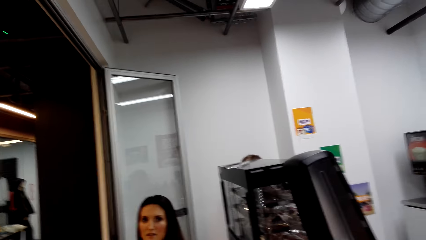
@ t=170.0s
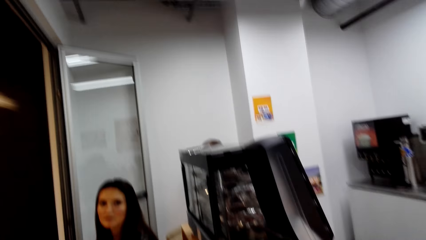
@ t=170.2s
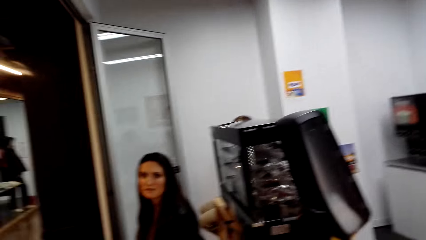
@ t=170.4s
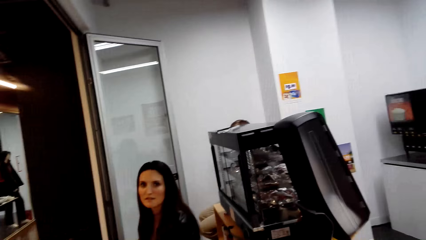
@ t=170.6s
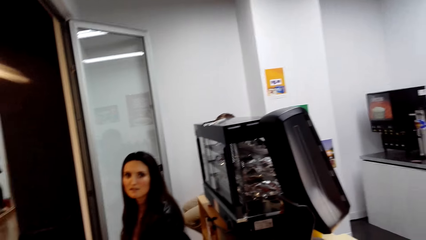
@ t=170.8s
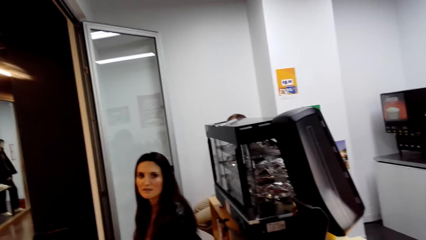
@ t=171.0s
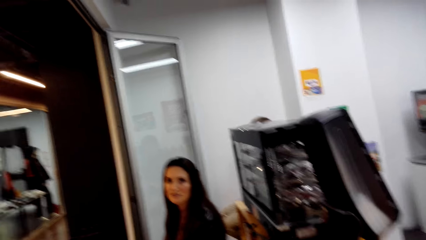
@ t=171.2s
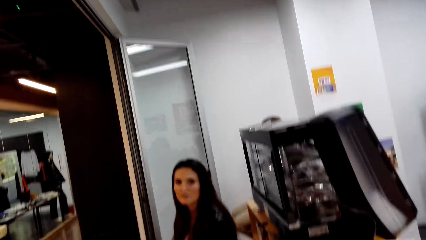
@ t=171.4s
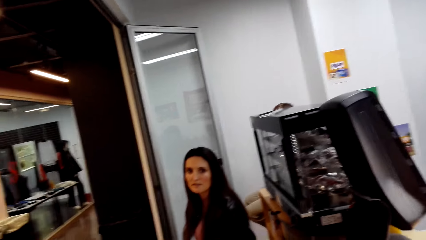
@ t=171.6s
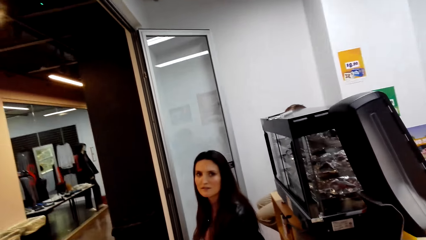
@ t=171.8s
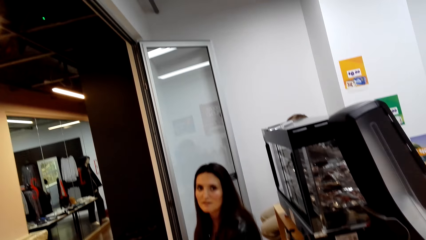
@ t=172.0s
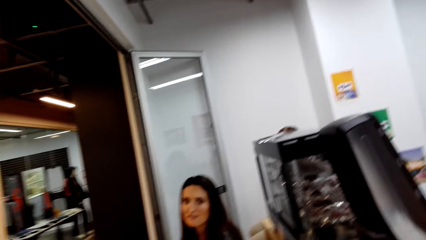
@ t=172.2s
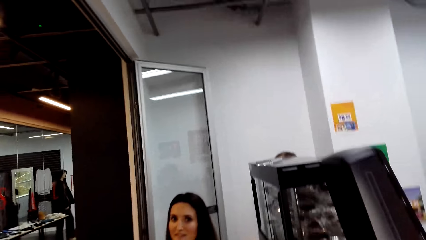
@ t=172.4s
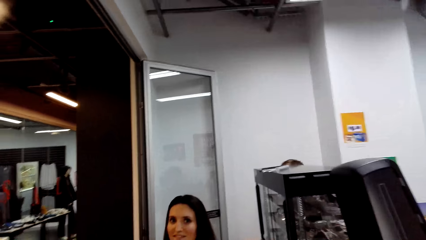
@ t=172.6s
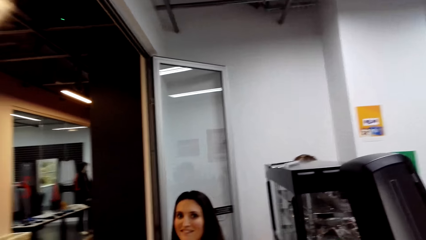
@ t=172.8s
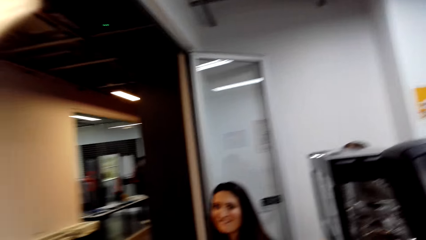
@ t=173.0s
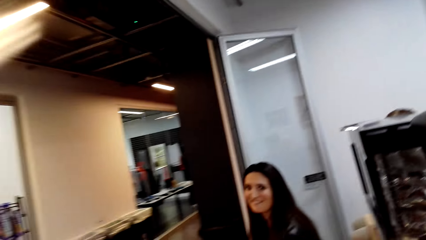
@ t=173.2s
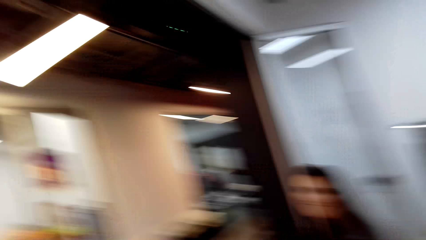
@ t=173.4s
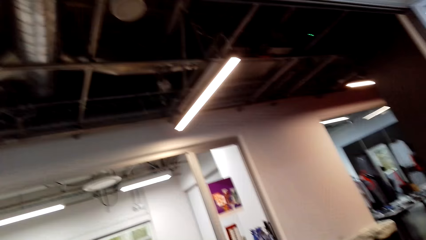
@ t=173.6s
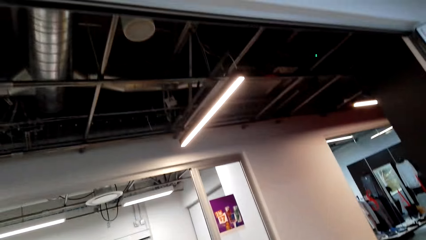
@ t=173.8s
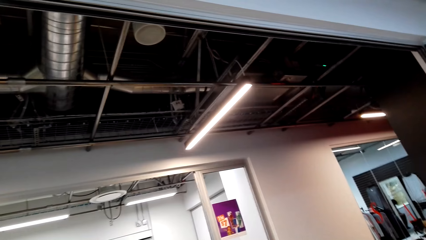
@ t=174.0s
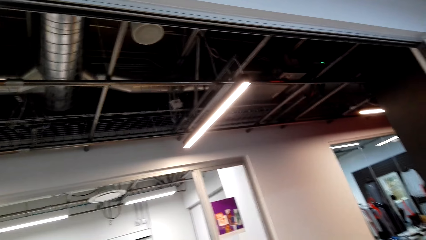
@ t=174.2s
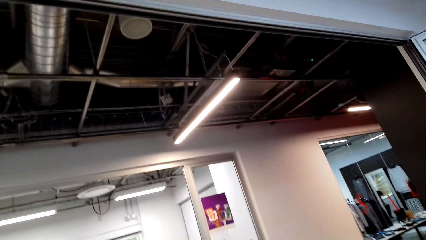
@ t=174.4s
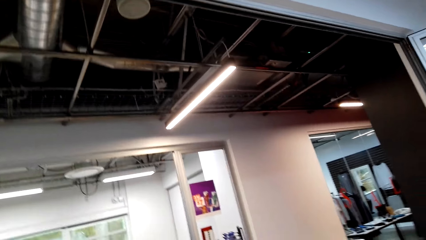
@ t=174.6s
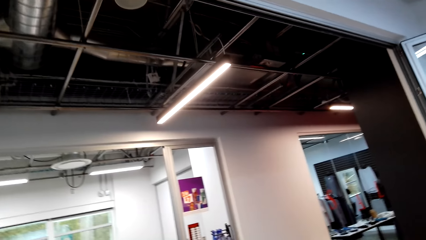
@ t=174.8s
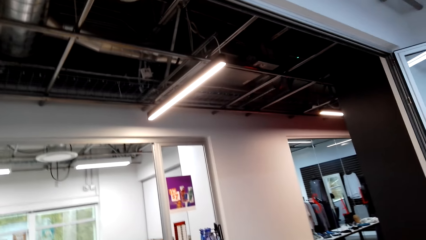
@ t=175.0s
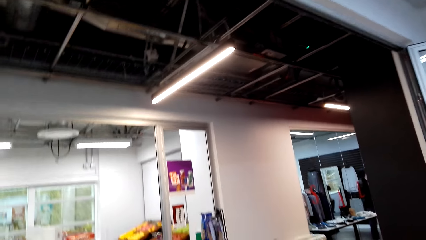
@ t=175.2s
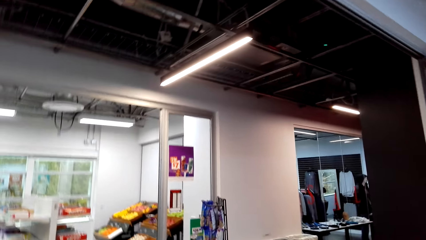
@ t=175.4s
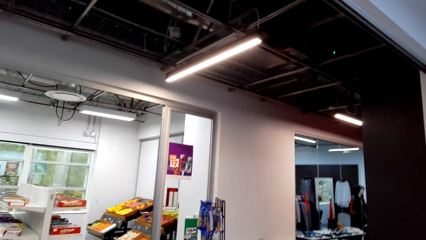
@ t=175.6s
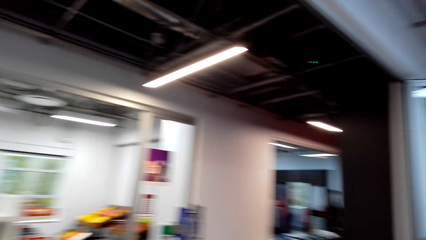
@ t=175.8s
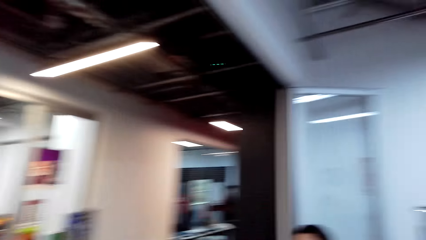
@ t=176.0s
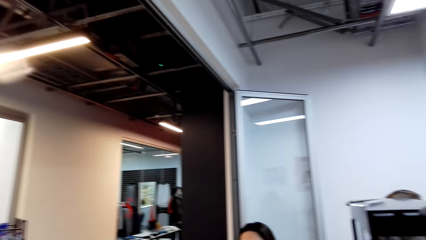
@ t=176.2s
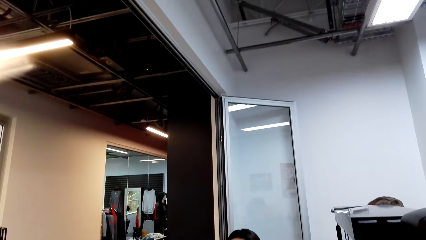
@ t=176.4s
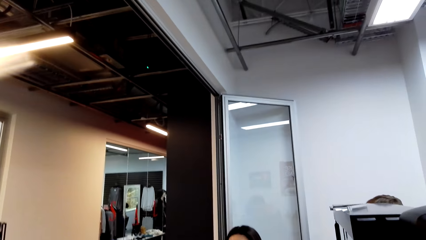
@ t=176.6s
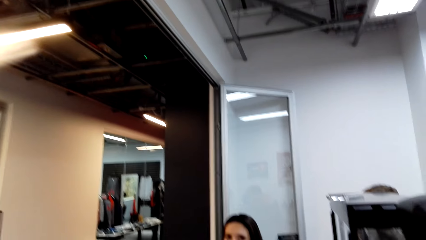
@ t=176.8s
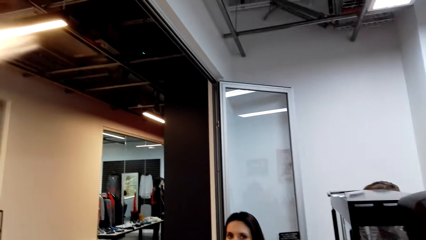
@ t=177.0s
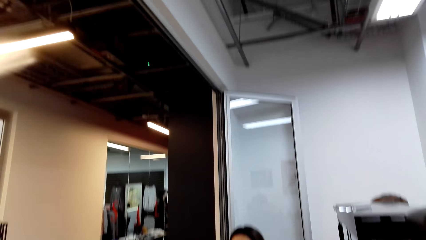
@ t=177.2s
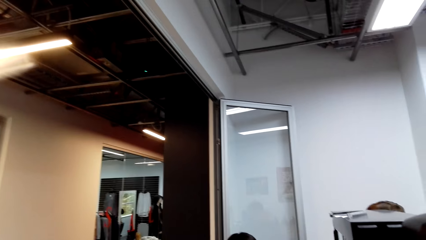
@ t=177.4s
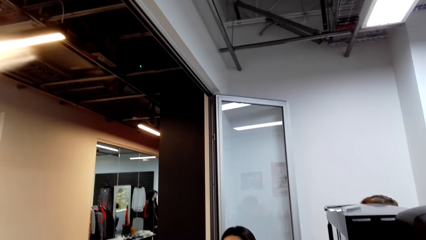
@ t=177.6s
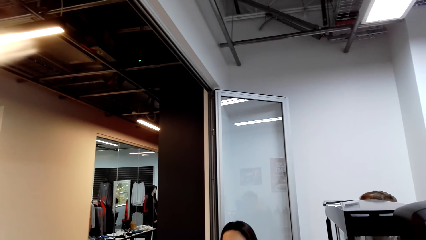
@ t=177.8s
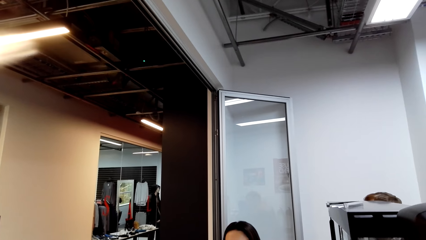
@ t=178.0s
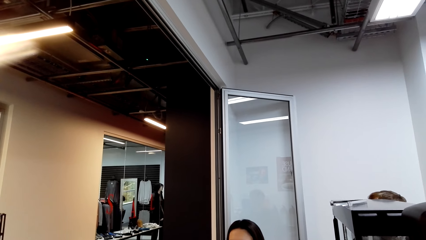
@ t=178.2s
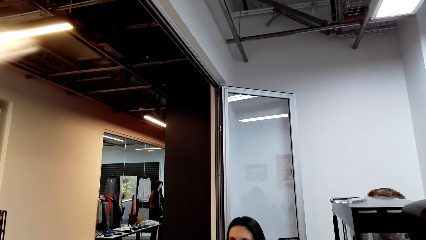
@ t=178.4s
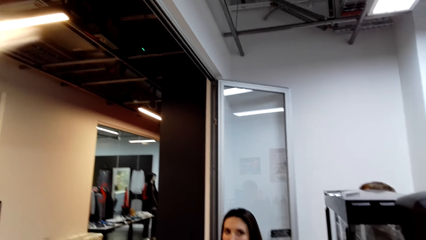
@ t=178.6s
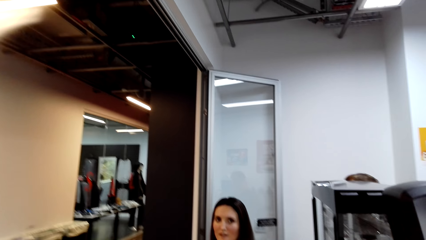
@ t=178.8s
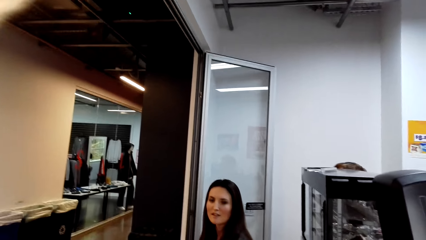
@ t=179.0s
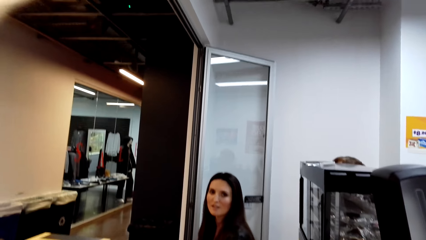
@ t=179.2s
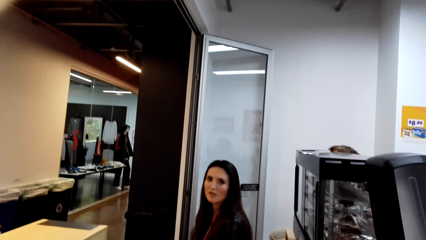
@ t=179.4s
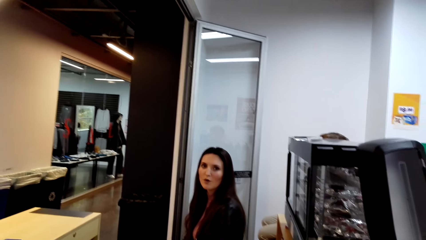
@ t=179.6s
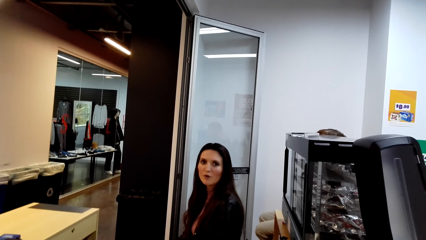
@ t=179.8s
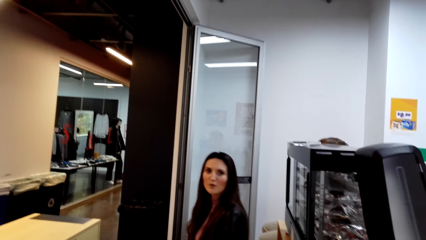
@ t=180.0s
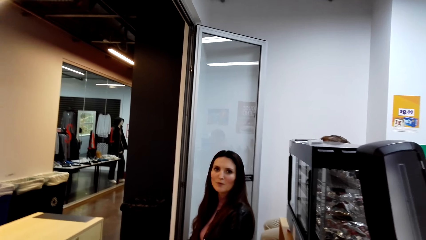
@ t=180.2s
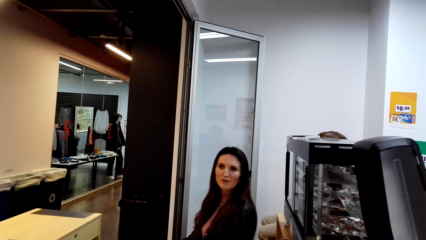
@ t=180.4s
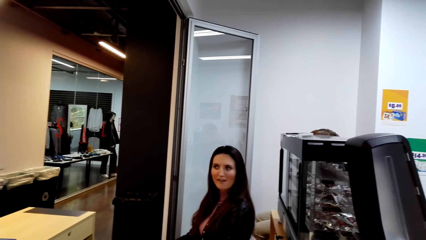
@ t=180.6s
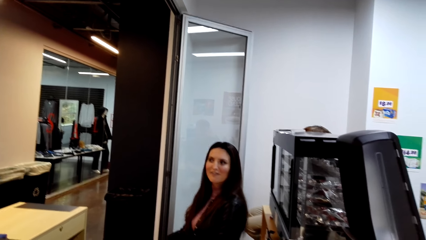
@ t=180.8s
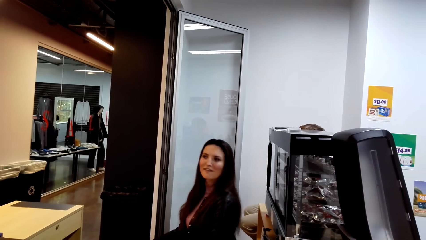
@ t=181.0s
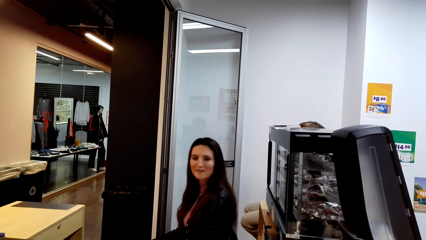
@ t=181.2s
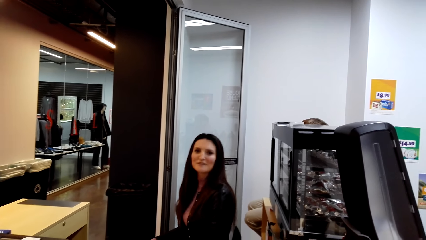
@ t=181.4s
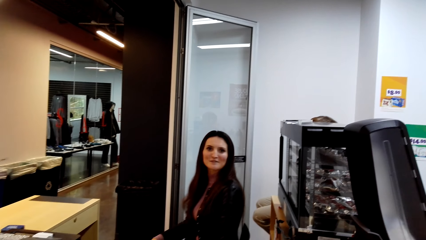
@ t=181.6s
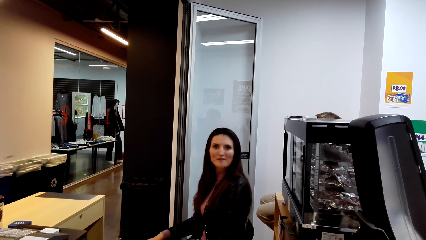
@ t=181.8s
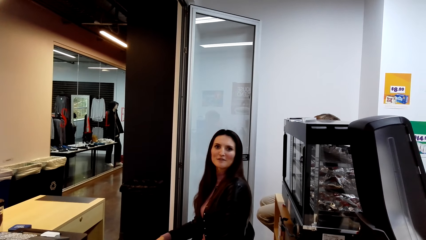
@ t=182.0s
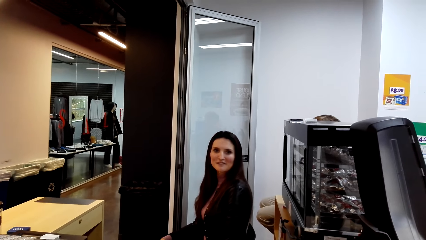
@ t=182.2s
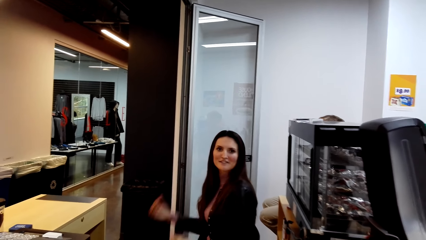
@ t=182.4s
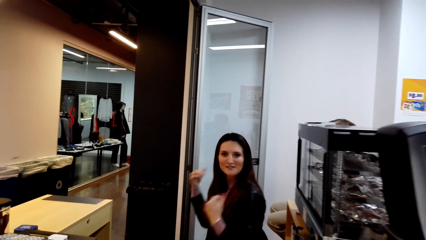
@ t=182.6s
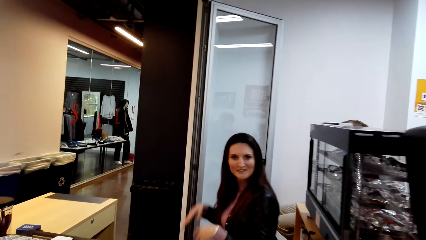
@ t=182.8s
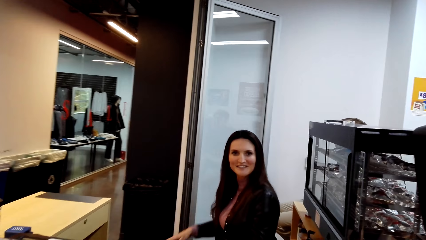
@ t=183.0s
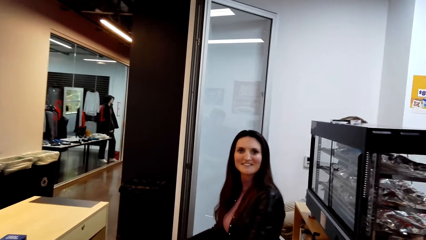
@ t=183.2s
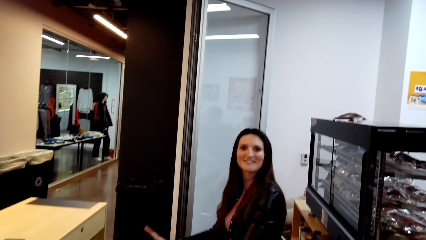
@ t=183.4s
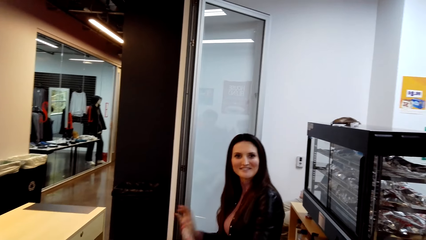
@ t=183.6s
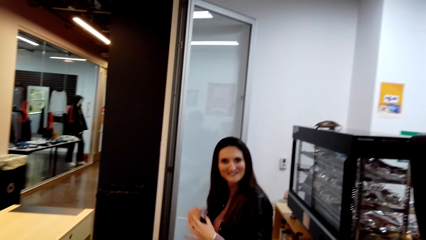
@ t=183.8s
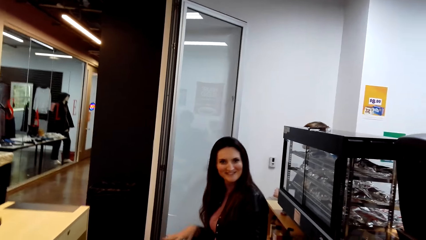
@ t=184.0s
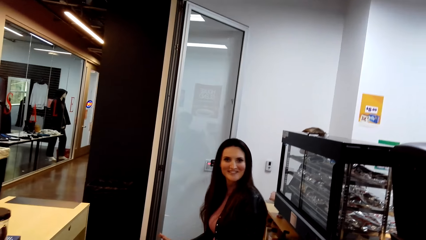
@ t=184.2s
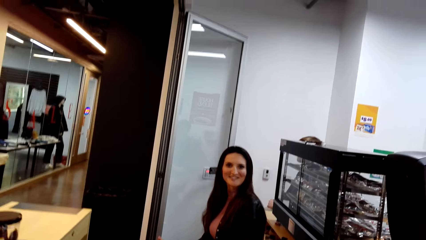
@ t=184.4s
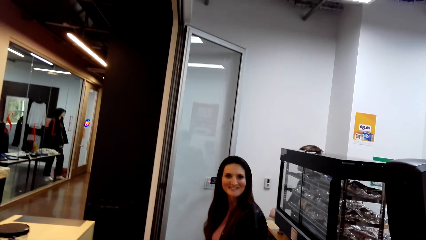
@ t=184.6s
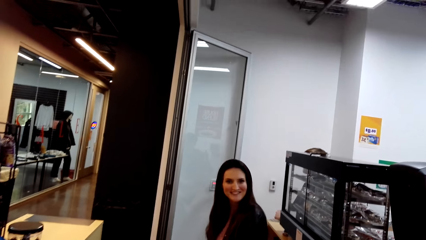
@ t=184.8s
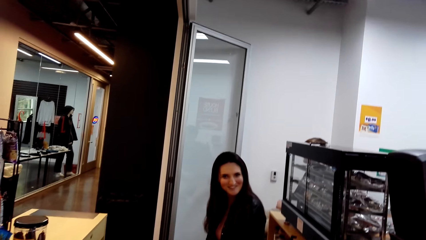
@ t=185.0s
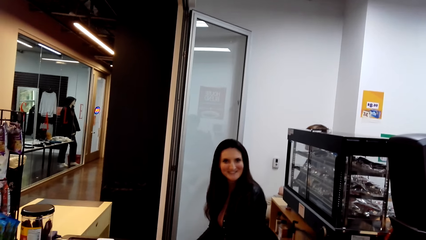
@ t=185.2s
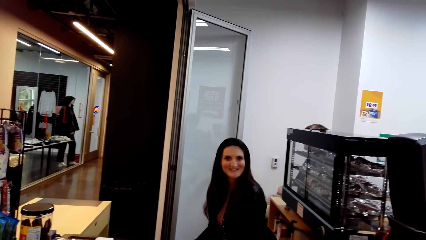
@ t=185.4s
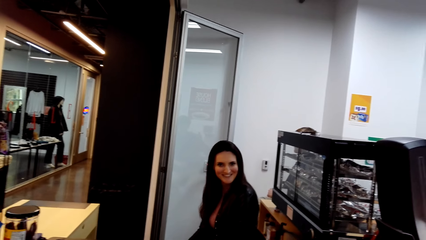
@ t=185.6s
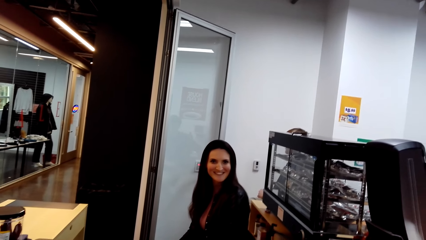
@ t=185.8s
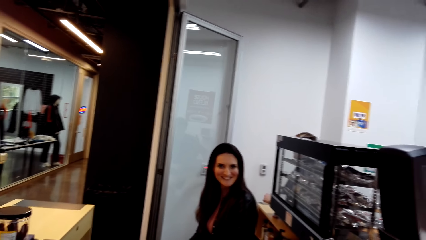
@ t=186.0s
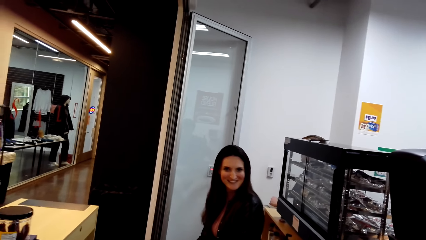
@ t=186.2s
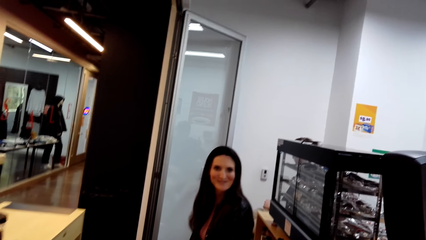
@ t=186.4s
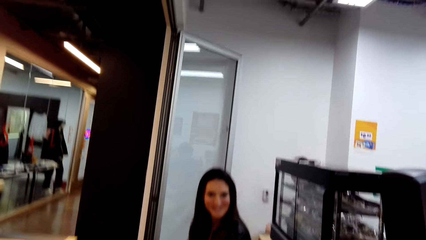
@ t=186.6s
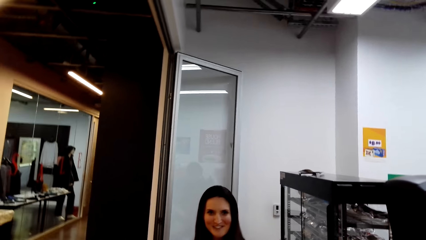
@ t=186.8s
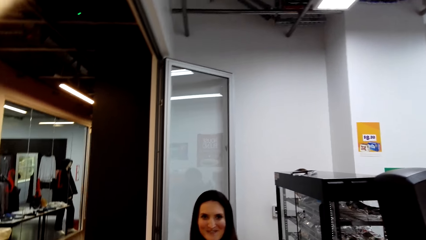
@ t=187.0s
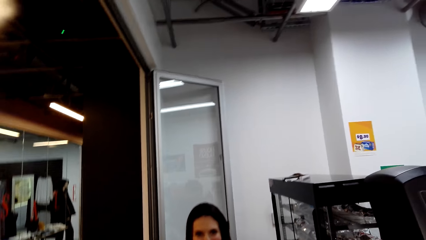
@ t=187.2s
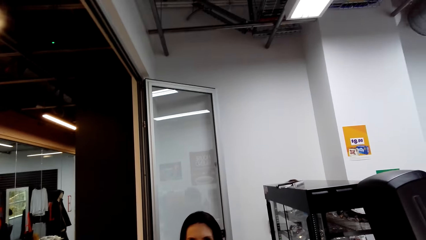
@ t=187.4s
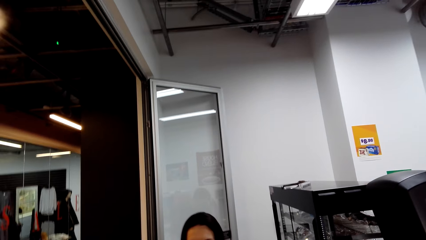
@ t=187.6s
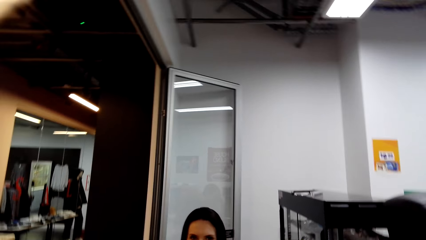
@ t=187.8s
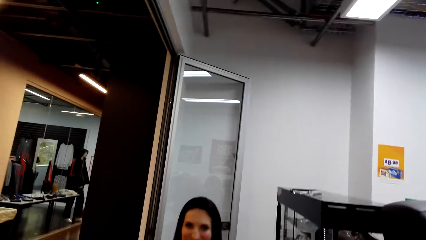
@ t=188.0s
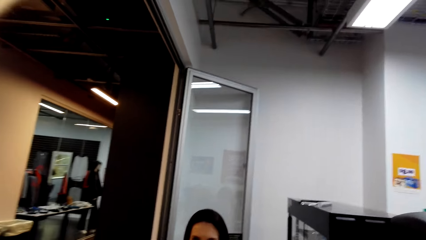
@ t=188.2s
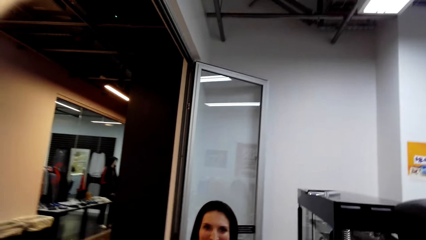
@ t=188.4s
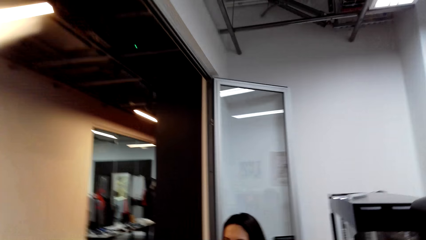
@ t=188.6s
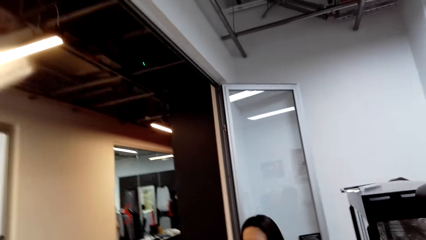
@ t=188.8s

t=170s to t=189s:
The camera wearer dialogues with a lady. The lady shakes her head and moves her hands.
